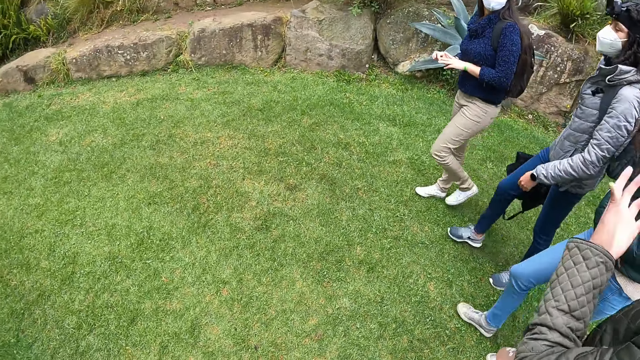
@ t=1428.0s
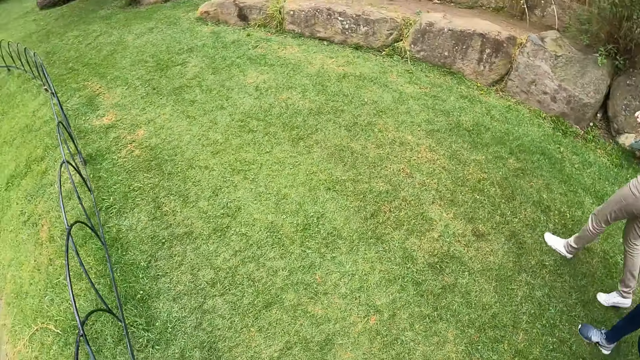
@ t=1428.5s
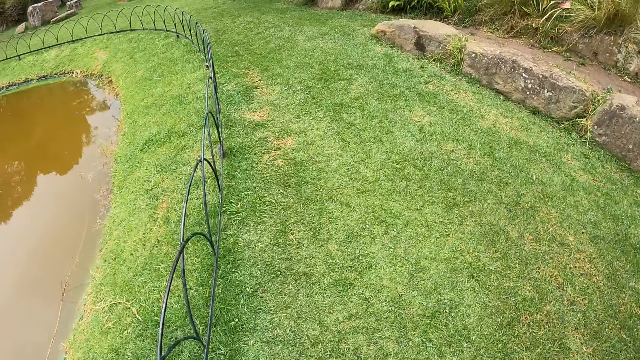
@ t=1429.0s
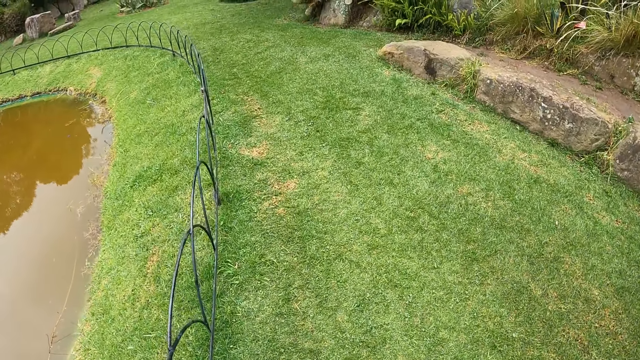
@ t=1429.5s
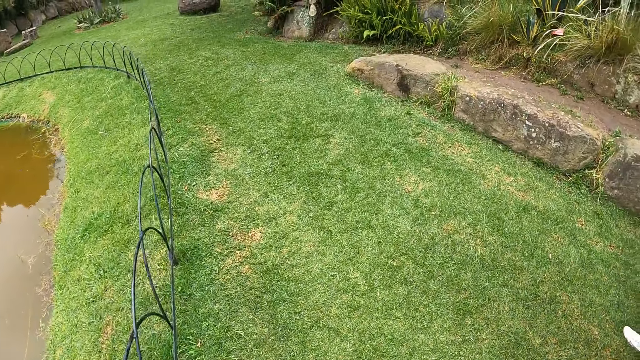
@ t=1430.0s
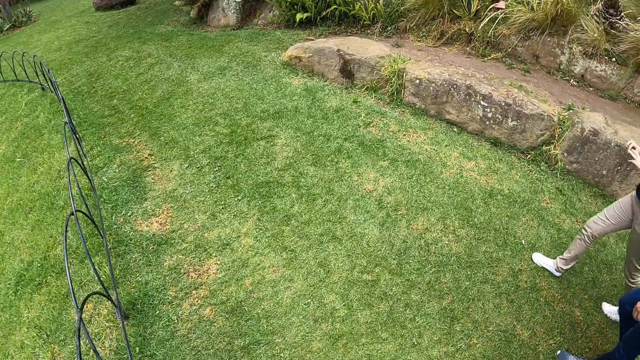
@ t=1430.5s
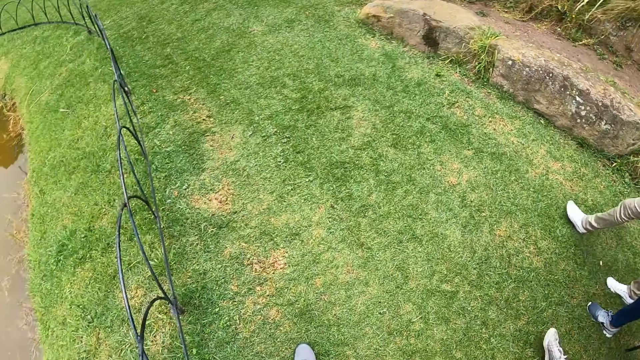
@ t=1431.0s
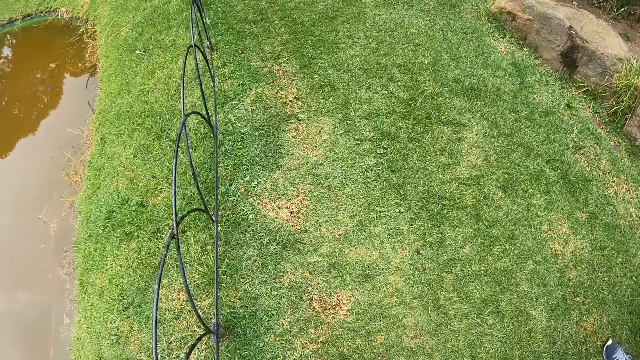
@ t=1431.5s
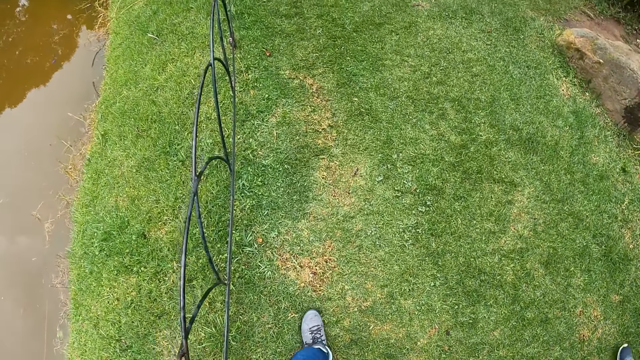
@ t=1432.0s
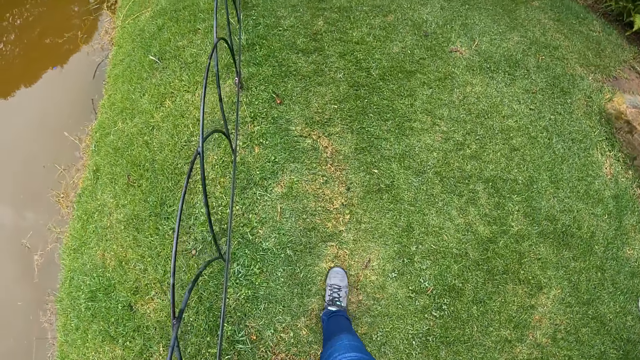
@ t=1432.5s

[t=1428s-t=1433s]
The camera wearer walks.

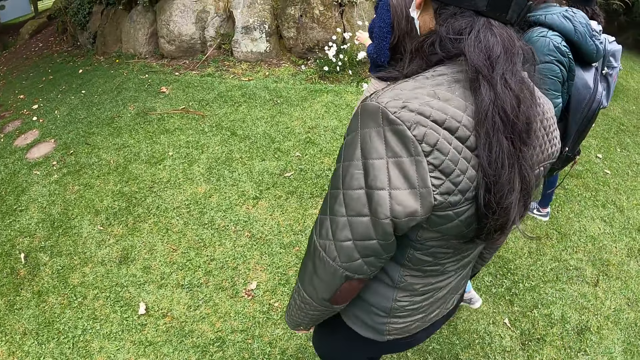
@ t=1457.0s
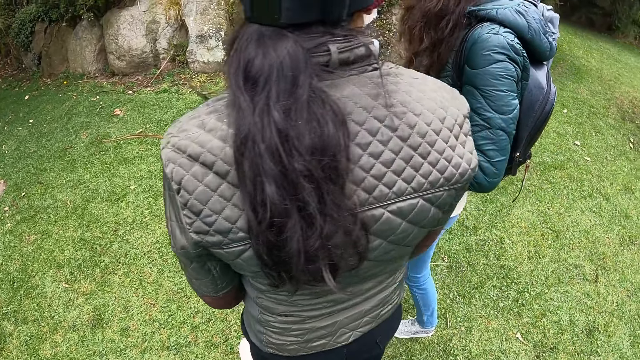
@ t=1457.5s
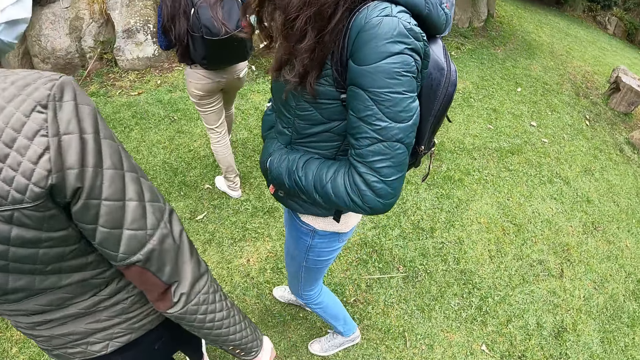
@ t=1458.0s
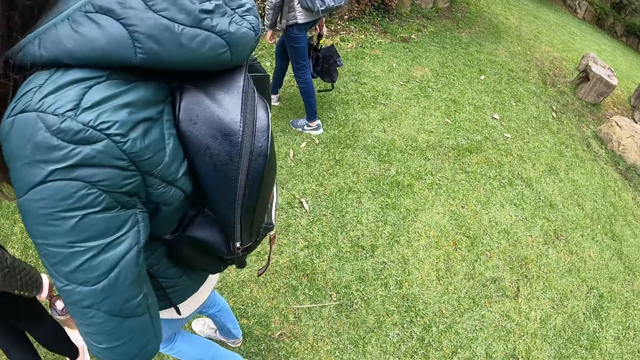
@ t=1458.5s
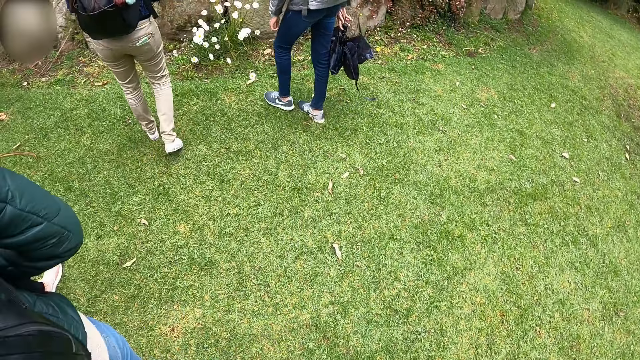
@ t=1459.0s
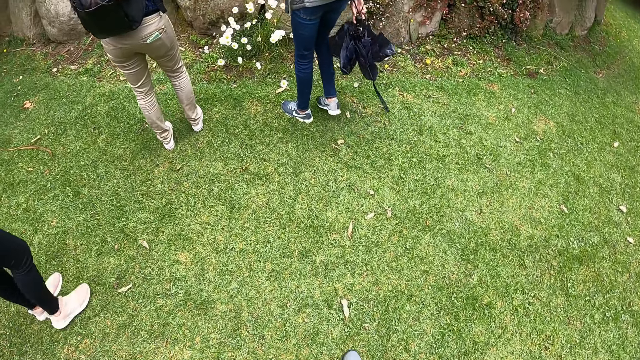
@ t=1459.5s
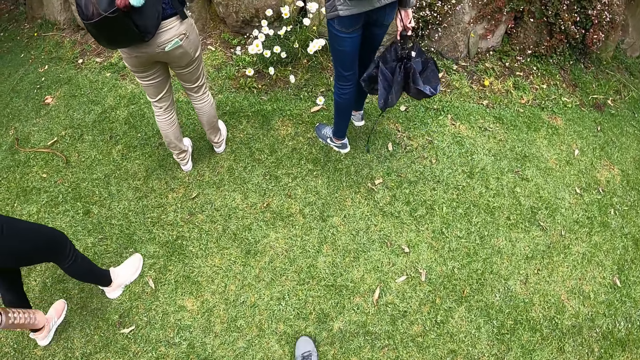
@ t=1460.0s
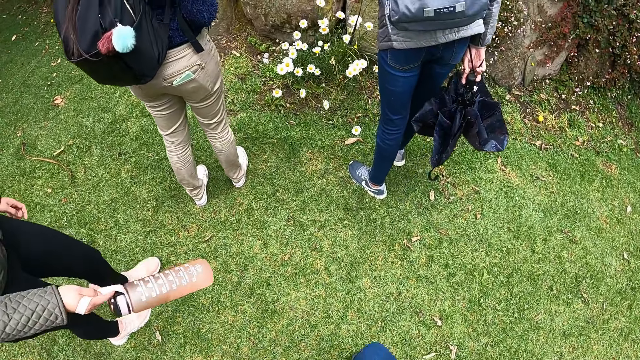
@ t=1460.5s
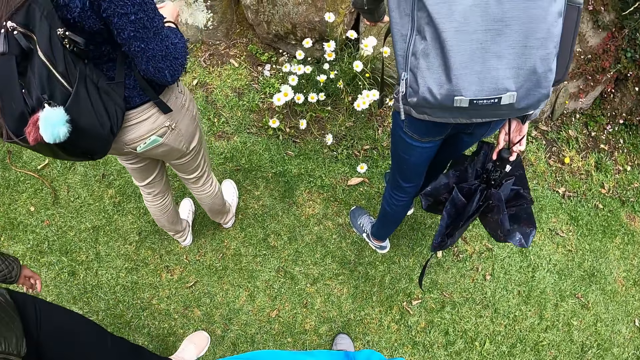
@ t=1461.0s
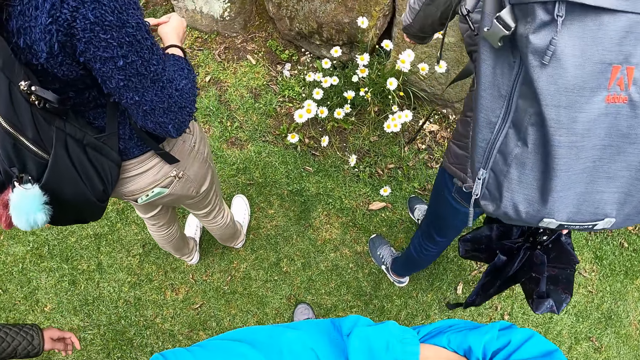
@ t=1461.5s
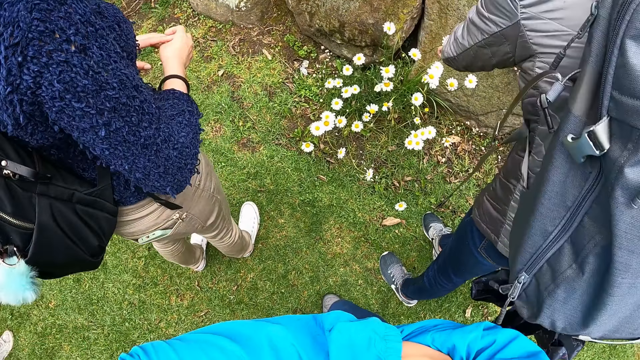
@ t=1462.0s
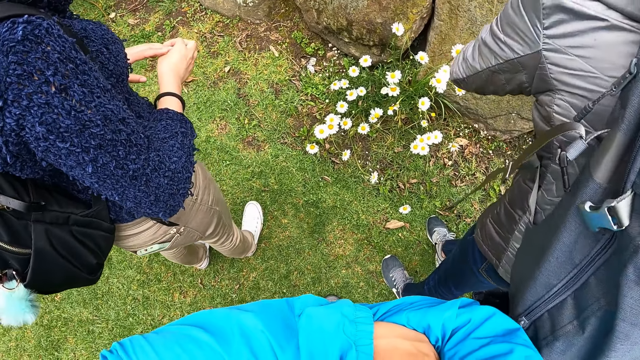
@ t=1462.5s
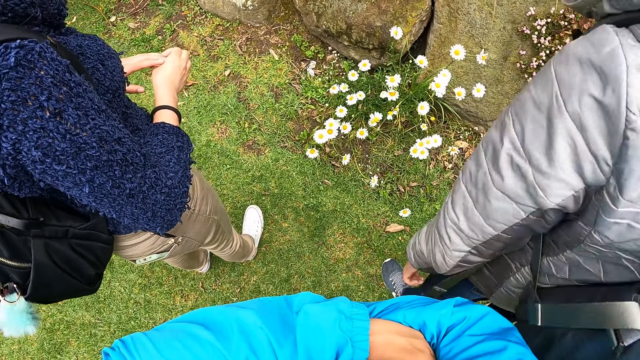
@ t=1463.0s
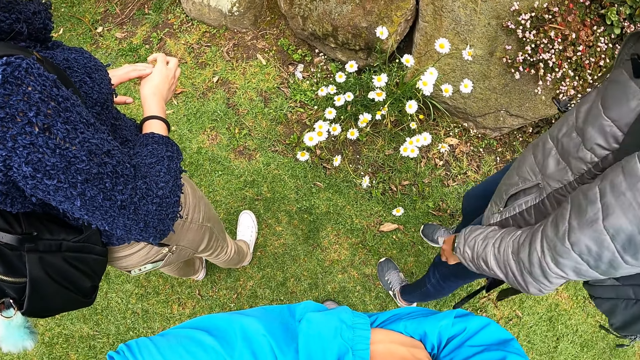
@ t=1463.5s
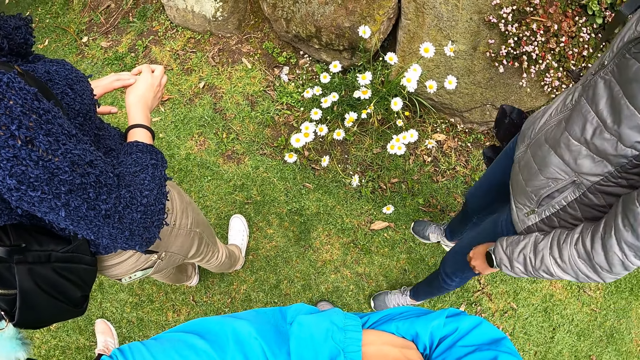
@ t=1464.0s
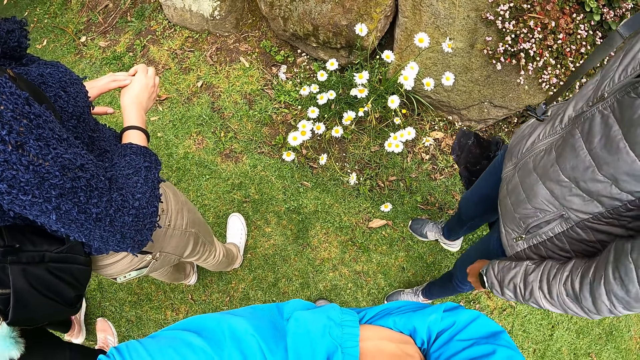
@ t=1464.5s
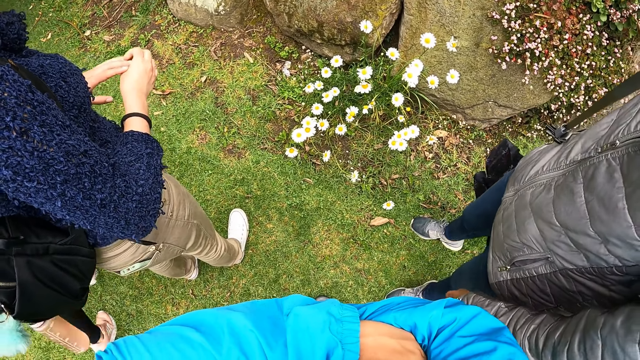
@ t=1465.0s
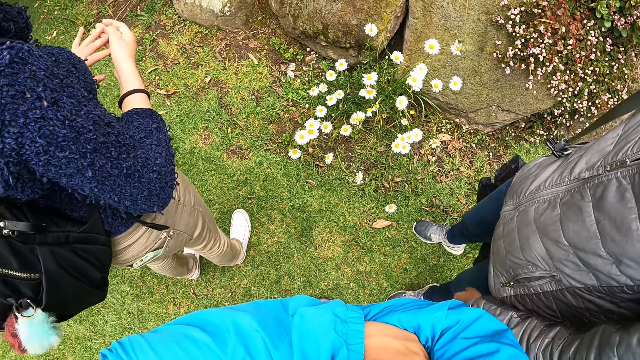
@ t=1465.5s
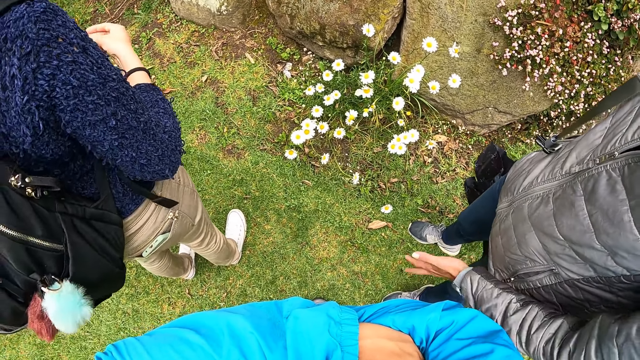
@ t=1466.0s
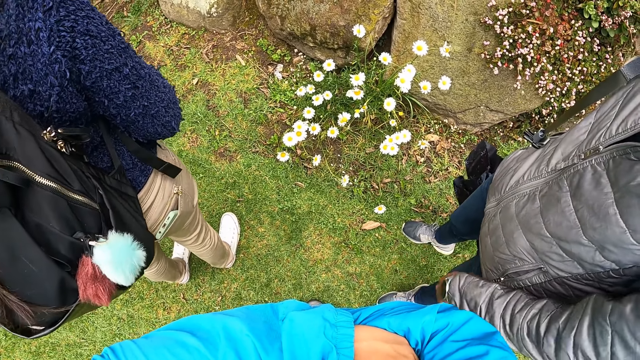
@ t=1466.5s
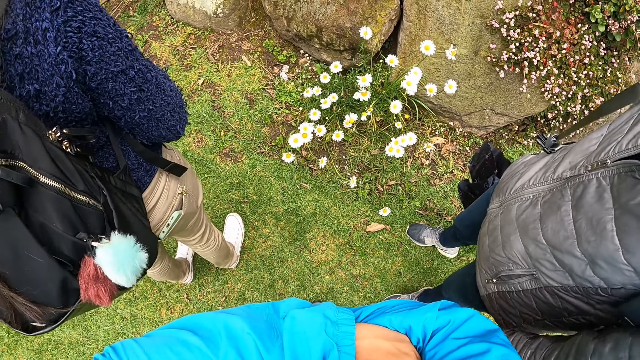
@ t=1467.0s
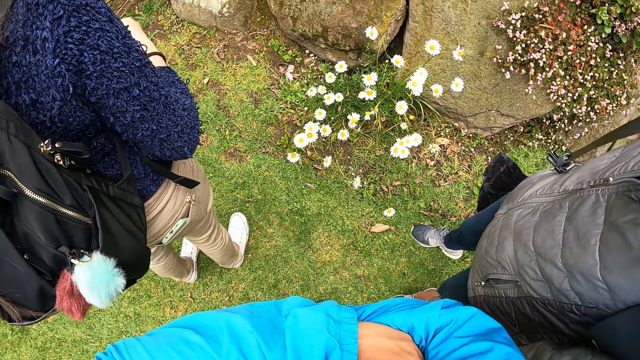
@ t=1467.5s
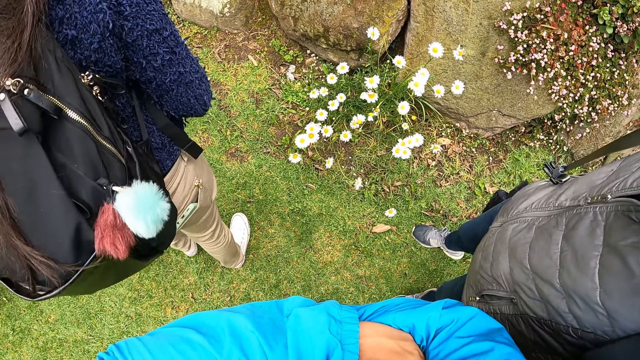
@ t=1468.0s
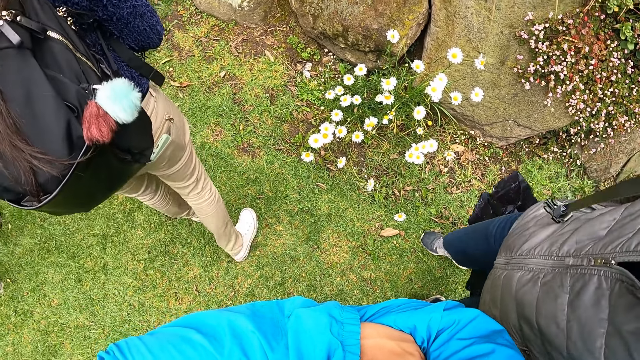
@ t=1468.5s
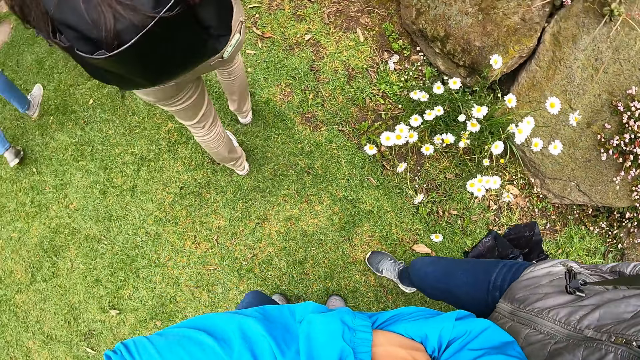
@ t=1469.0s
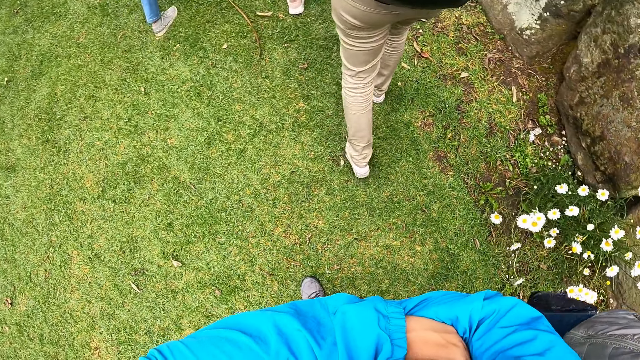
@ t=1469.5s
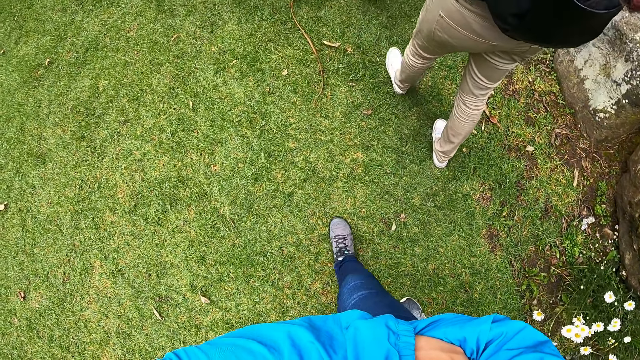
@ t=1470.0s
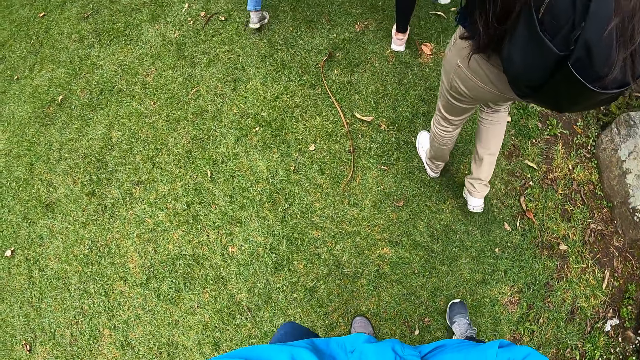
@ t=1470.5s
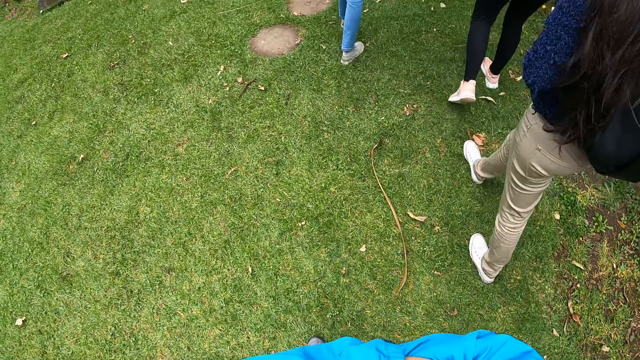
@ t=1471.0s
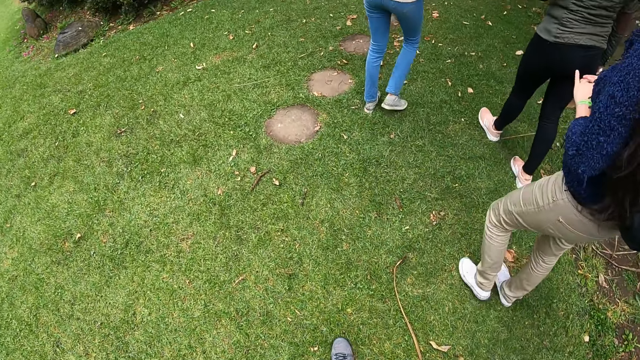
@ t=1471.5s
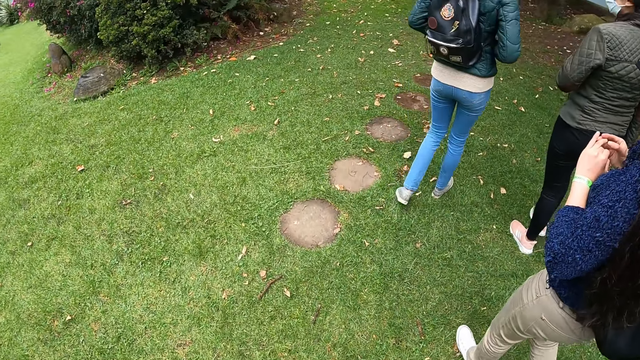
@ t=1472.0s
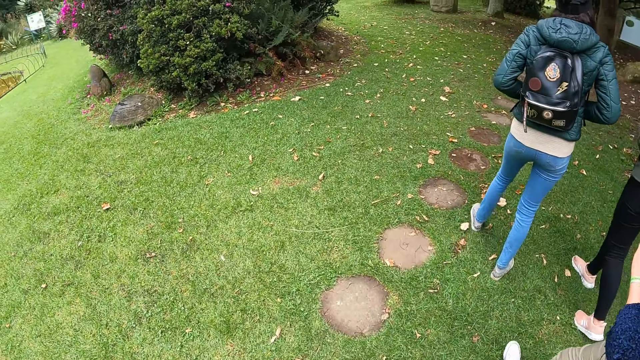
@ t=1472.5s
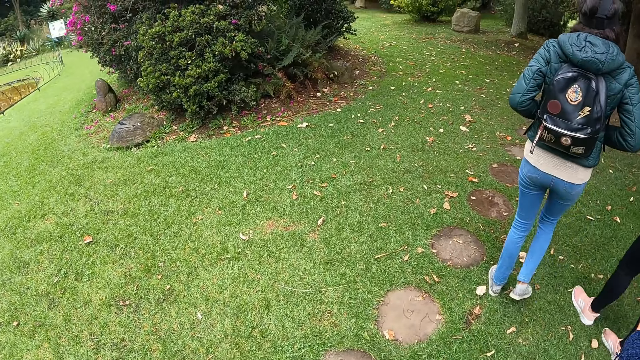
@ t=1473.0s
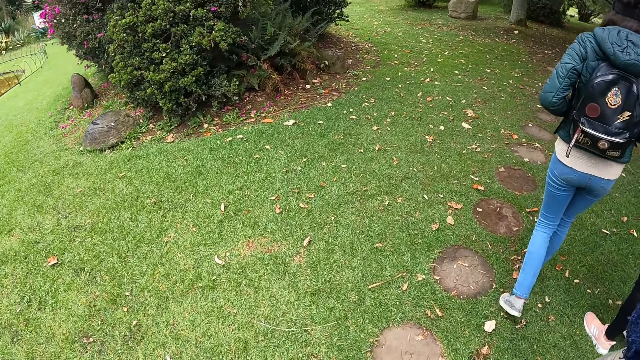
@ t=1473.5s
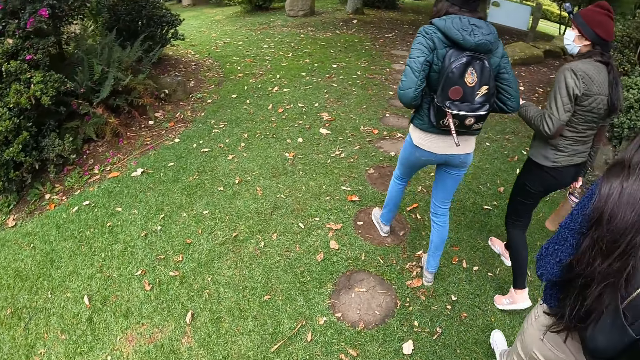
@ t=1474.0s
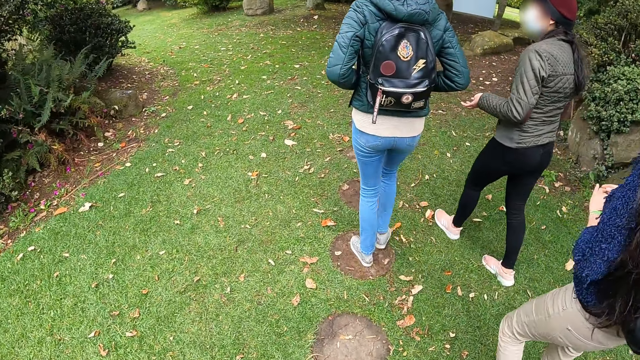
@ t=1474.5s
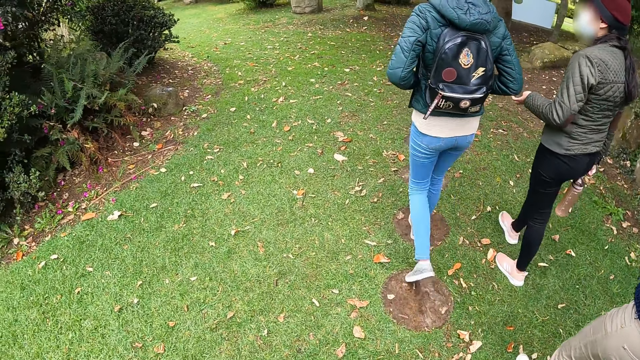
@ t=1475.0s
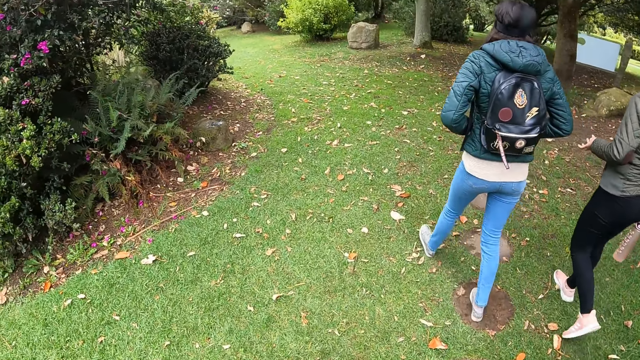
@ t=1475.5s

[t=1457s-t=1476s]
The camera wearer walks towards the flowers. A woman touches a flower with her left hand. The woman interacts with the camera wearer. The camera wearer interacts with the woman. The woman gesticulates with her left hand. The camera wearer walks around the park with the woman, another woman, a third woman, and a fourth woman. The second woman interacts with the fourth woman. The fourth woman interacts with the second woman. The second woman gesticulates with her left hand.
